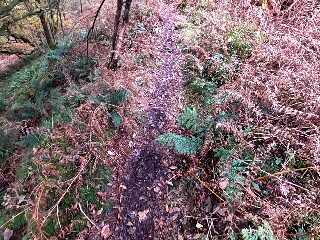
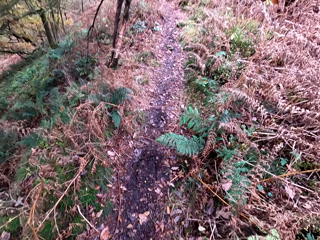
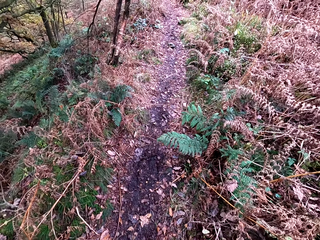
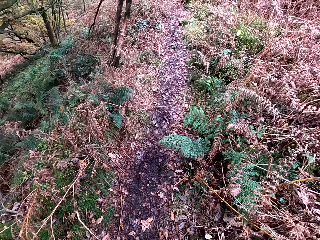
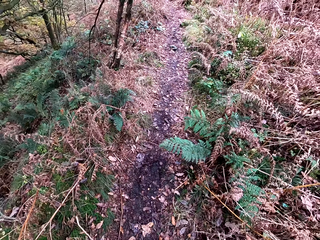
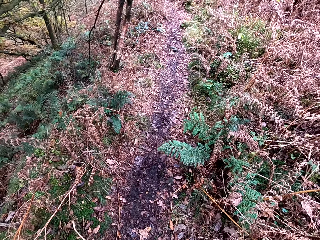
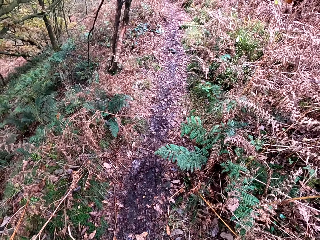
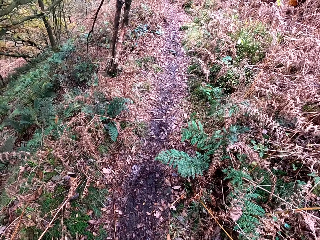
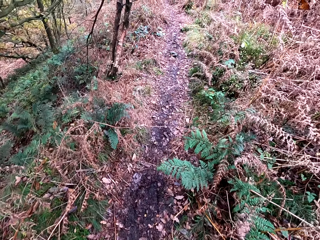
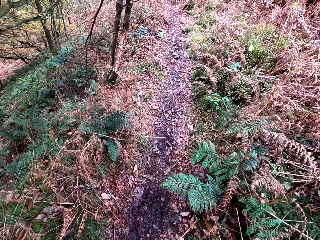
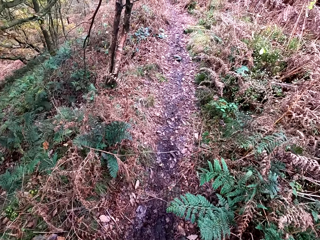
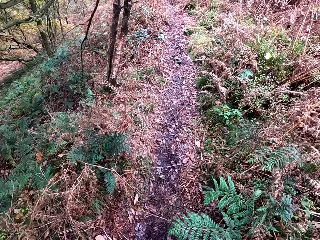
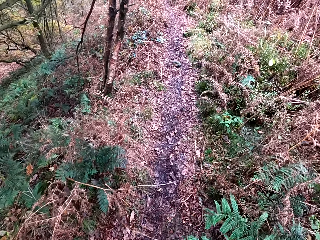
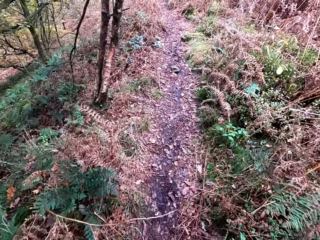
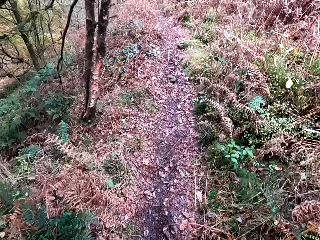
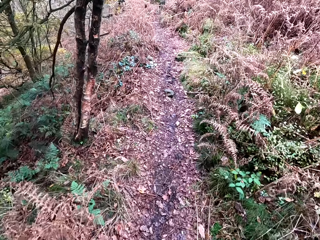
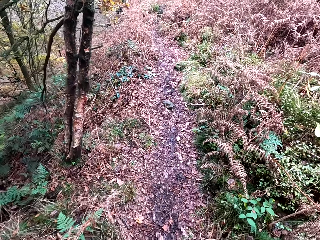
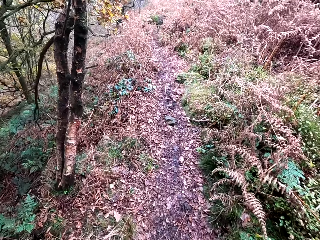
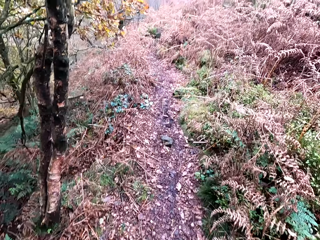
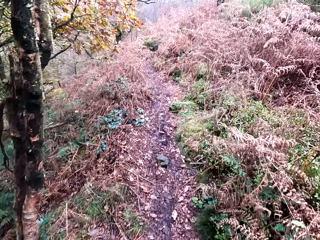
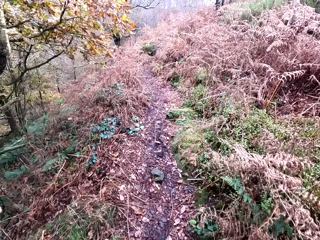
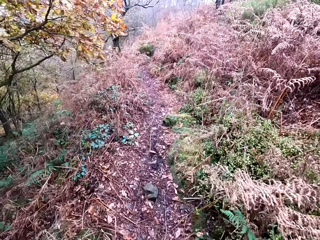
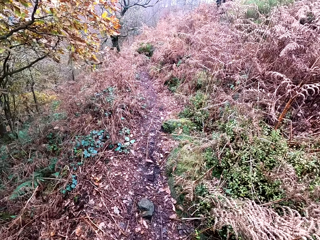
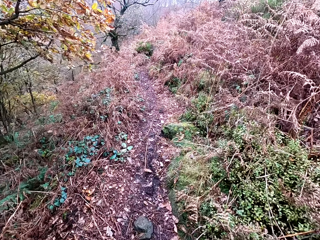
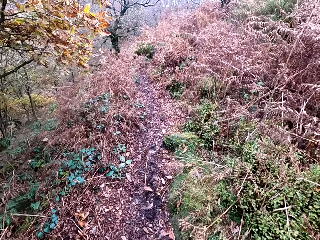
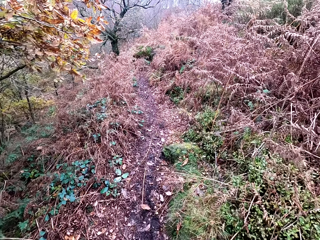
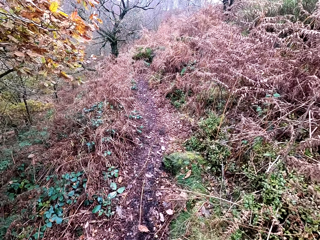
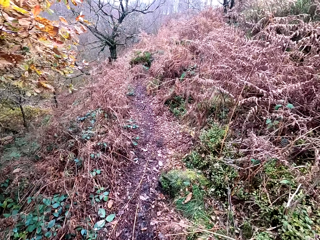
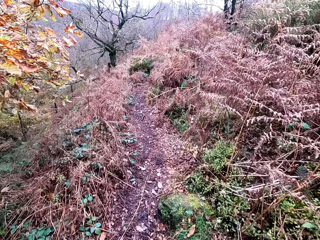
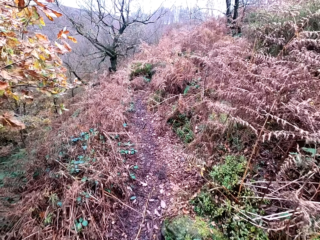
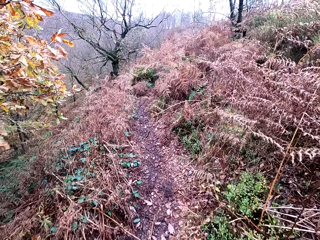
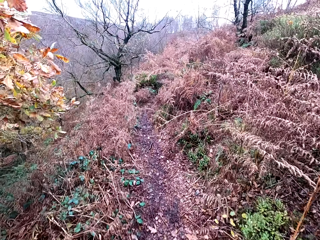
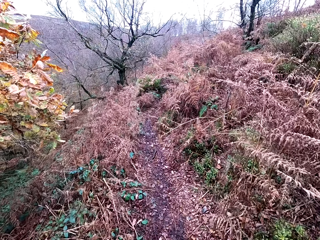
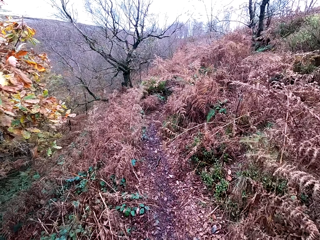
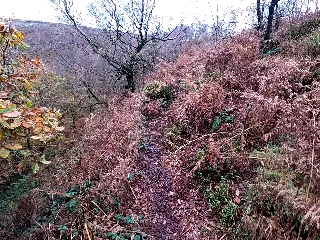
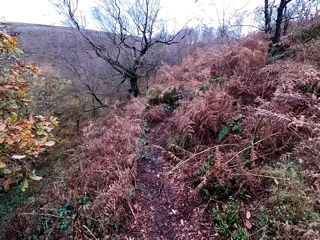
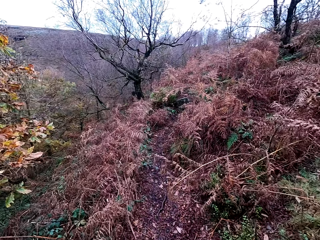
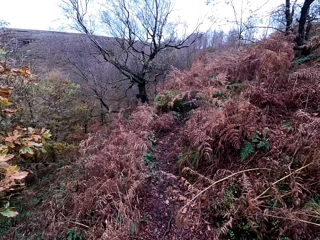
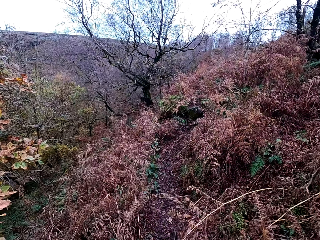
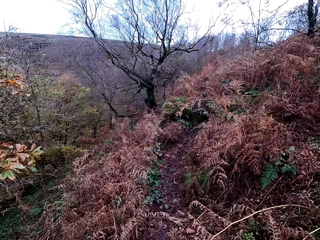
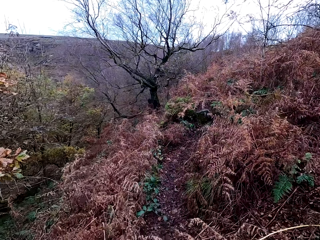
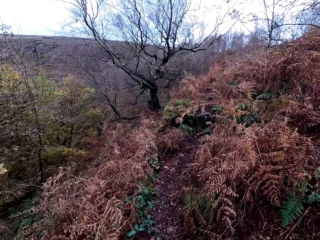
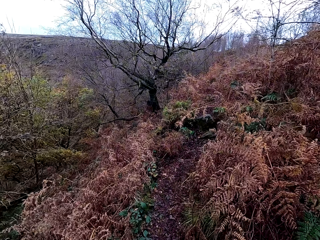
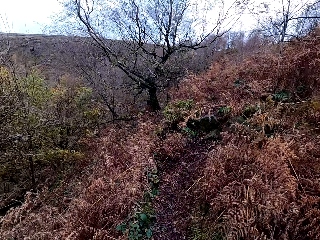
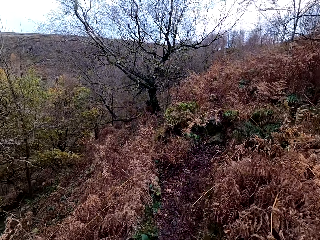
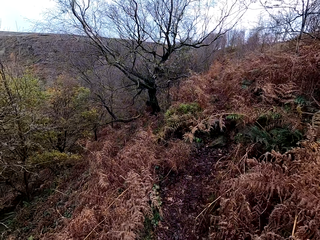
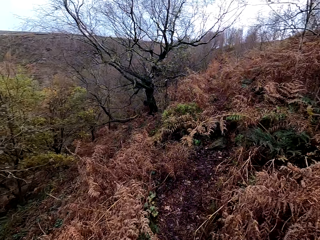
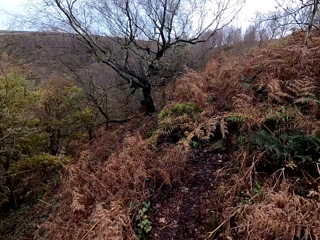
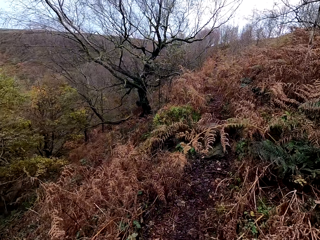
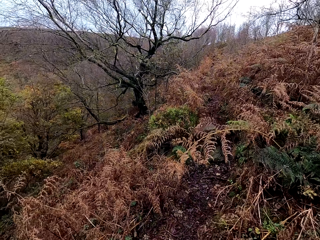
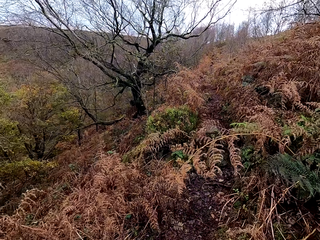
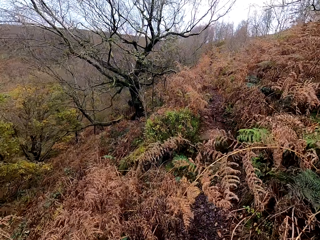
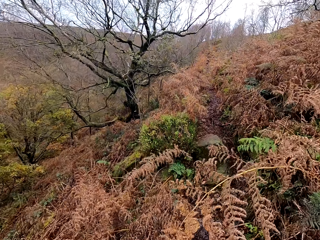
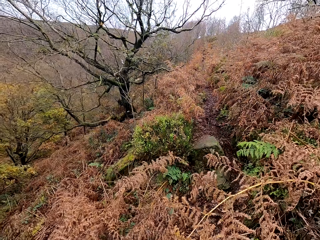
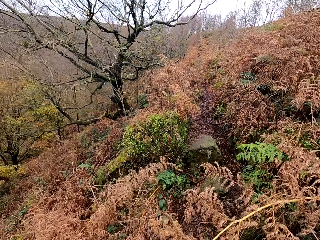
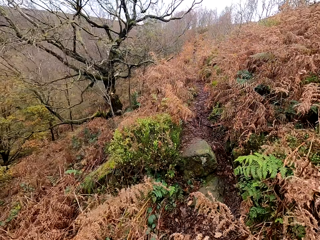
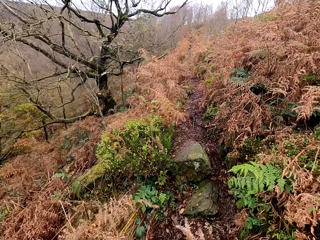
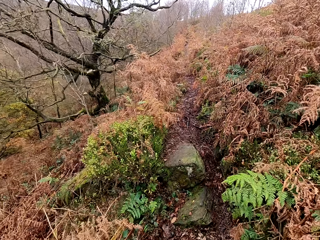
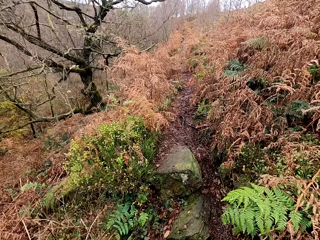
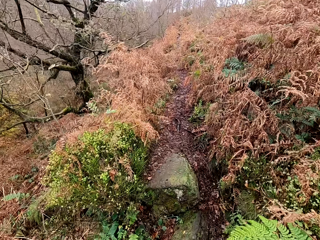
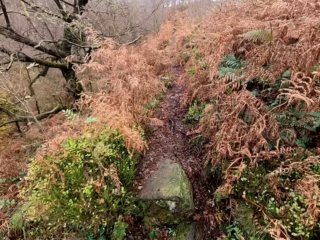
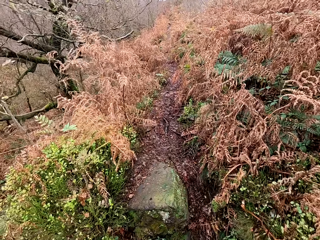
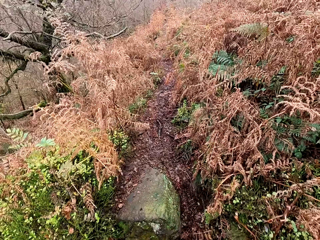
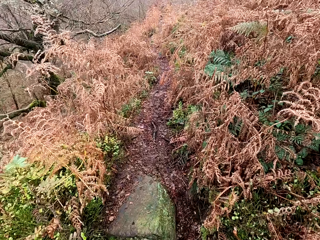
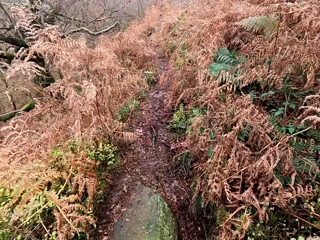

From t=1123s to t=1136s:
The camera wearer unzips the bag. They walk. They sigh.

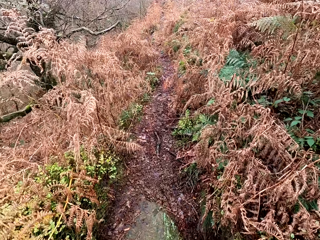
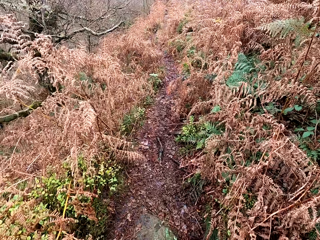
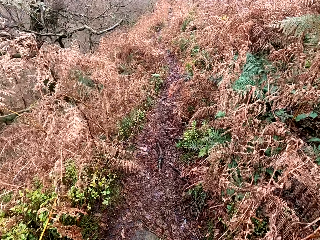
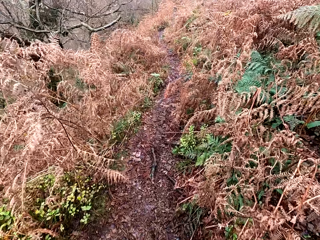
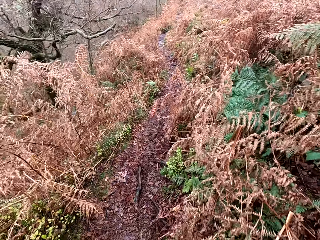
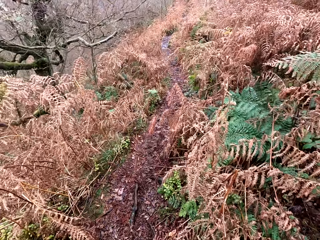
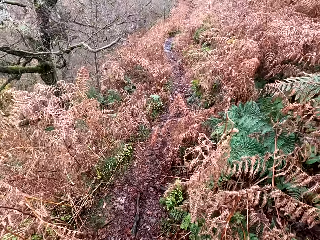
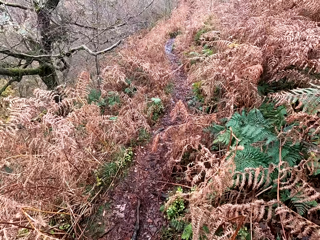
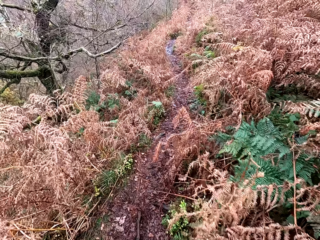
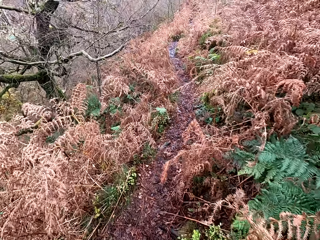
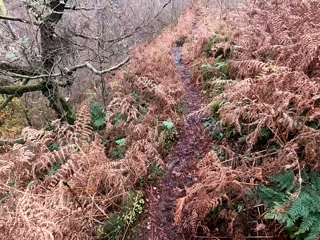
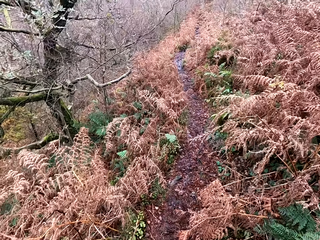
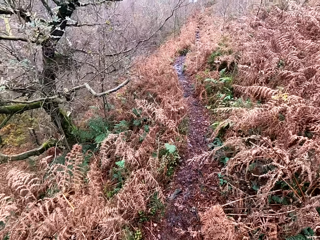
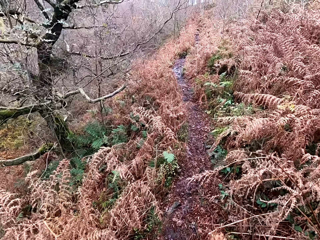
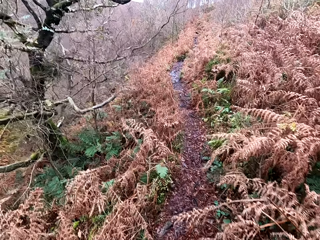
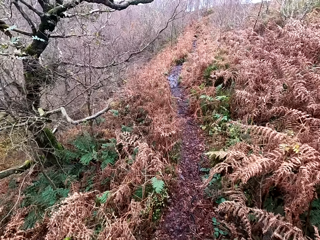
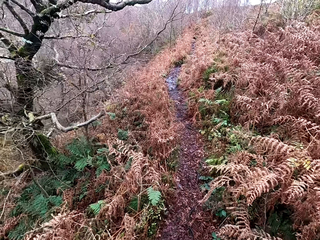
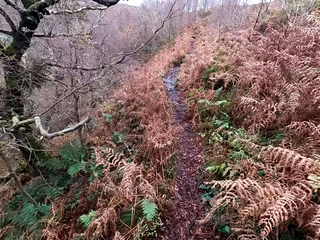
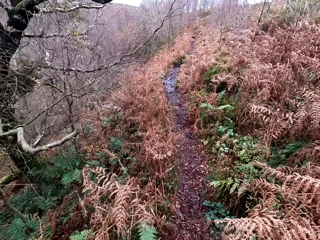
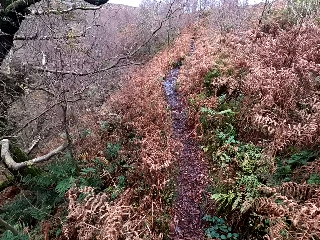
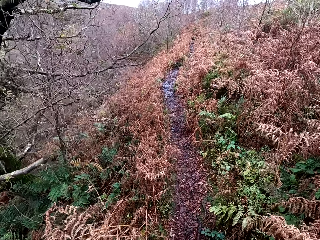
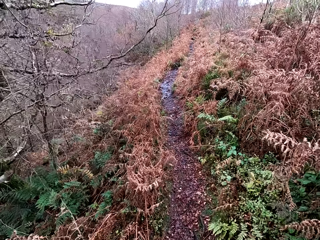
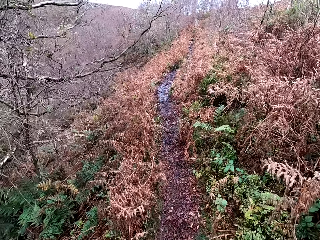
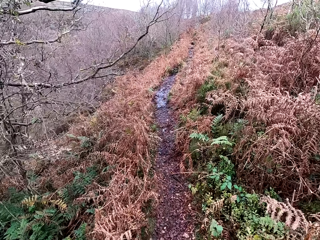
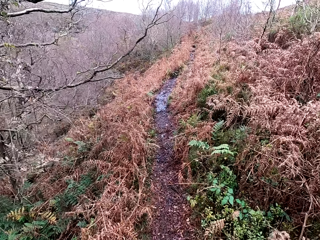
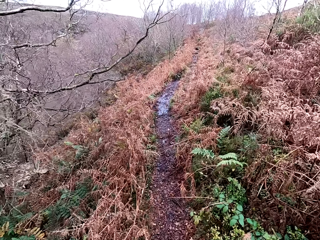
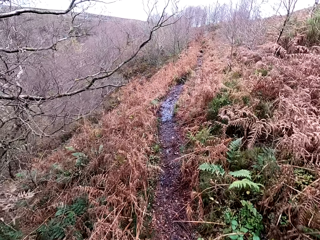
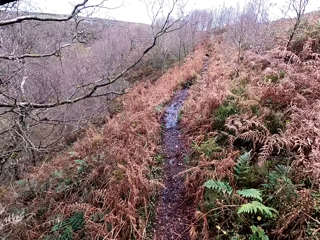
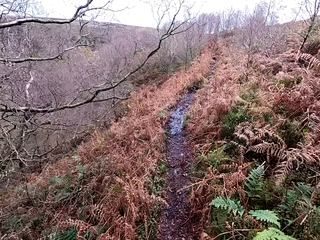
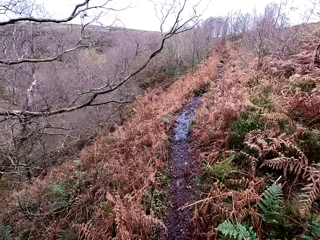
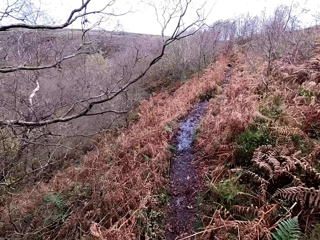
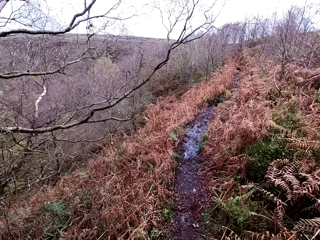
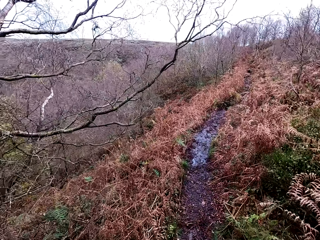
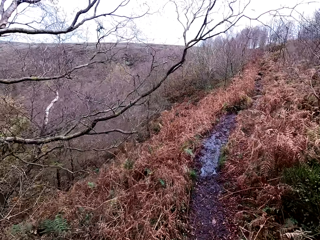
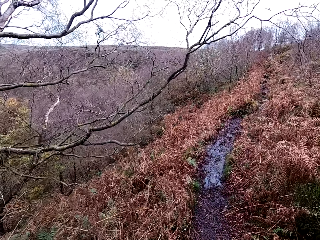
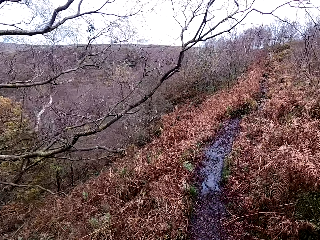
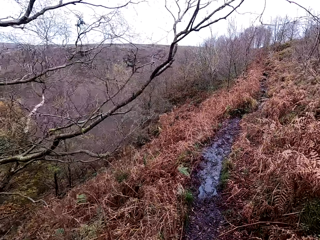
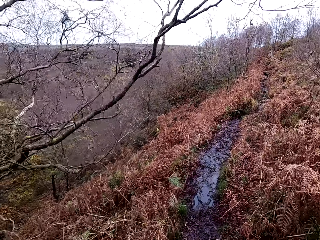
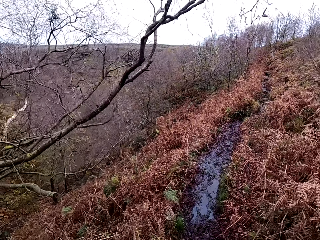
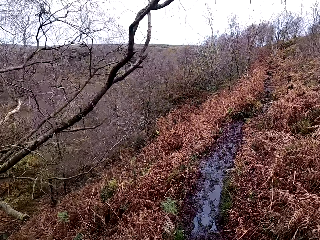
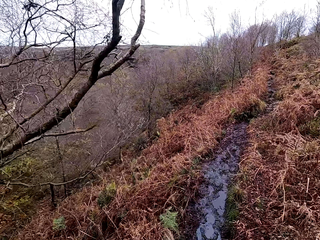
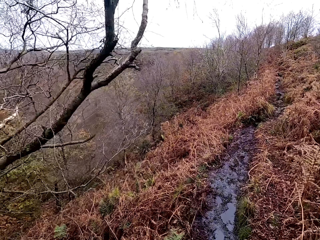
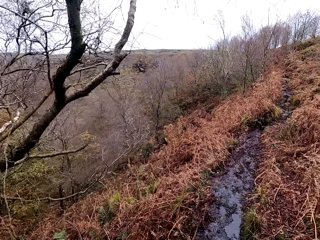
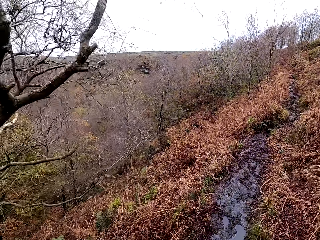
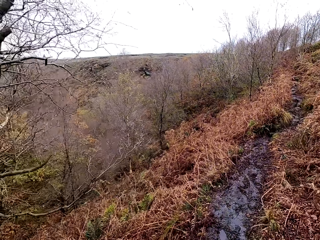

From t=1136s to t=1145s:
The camera wearer walks. They speak.
